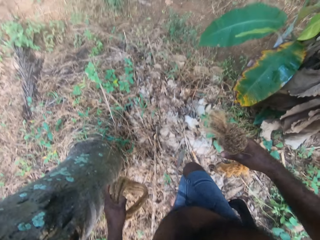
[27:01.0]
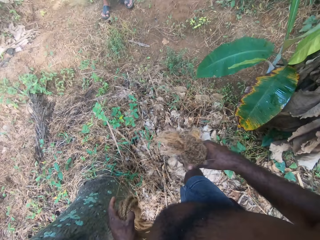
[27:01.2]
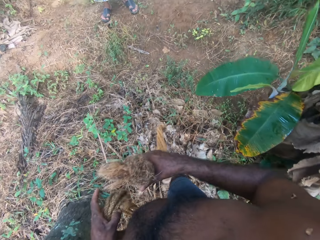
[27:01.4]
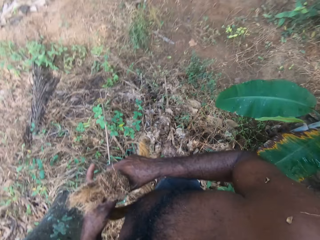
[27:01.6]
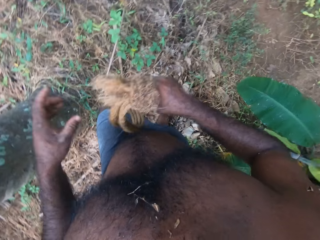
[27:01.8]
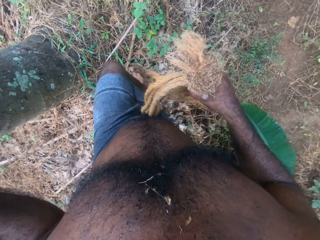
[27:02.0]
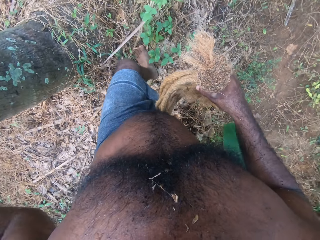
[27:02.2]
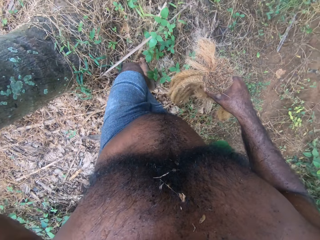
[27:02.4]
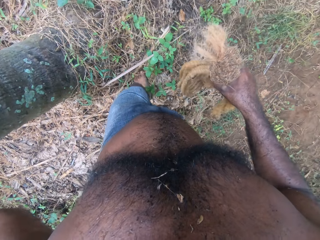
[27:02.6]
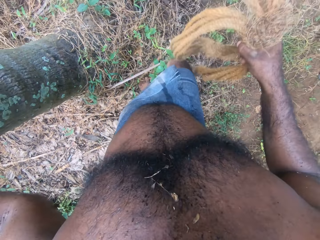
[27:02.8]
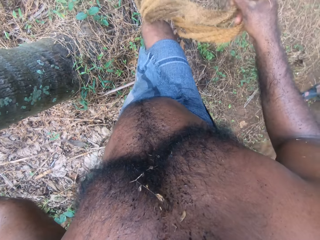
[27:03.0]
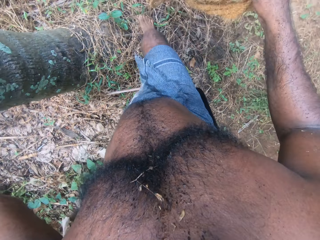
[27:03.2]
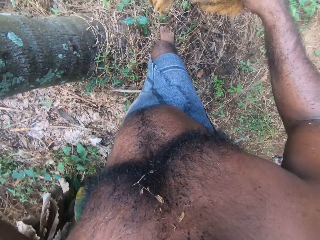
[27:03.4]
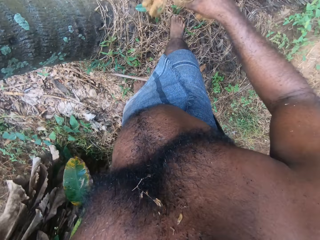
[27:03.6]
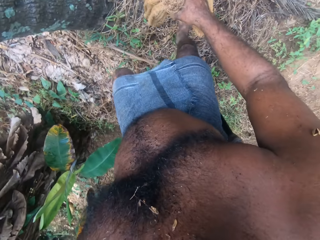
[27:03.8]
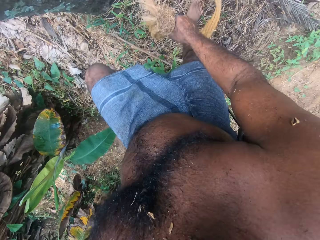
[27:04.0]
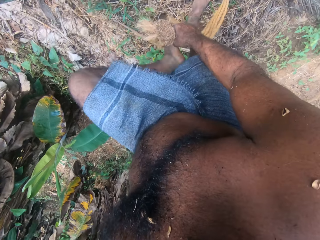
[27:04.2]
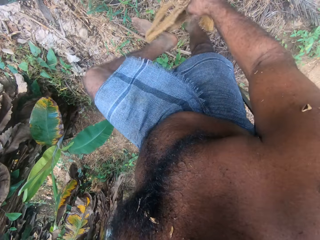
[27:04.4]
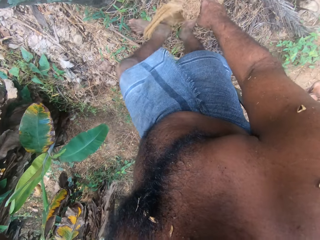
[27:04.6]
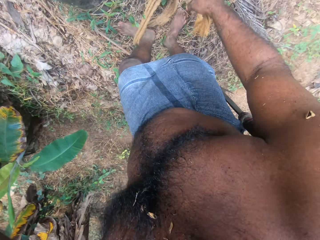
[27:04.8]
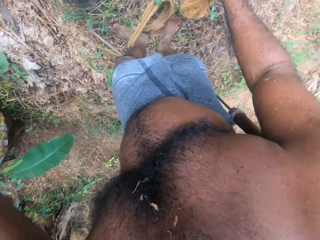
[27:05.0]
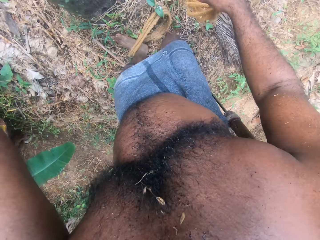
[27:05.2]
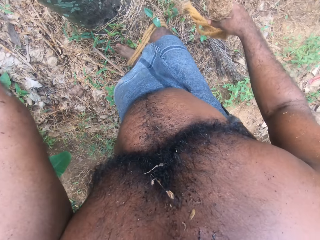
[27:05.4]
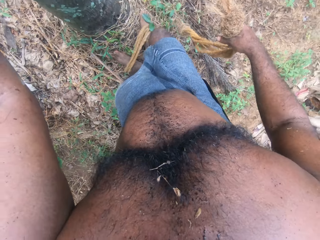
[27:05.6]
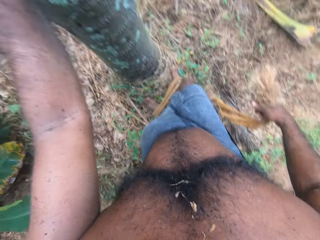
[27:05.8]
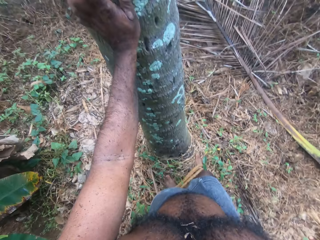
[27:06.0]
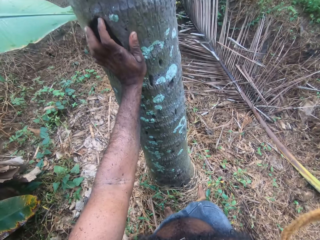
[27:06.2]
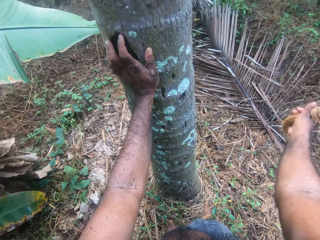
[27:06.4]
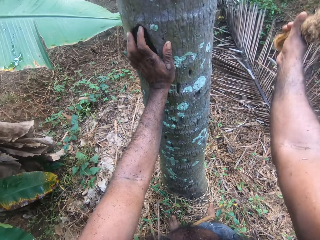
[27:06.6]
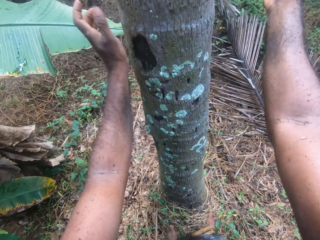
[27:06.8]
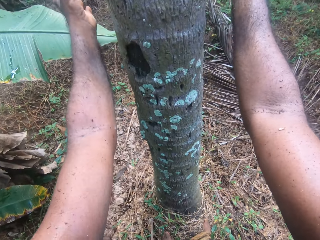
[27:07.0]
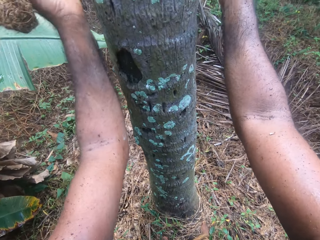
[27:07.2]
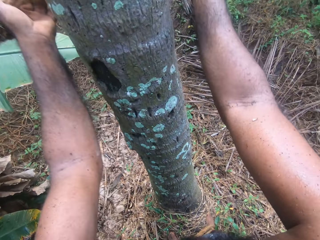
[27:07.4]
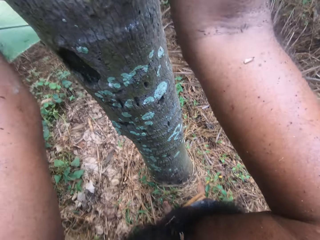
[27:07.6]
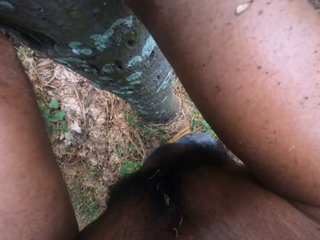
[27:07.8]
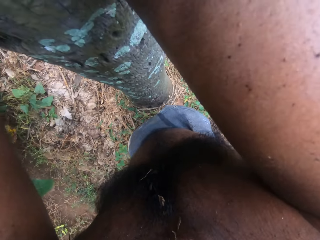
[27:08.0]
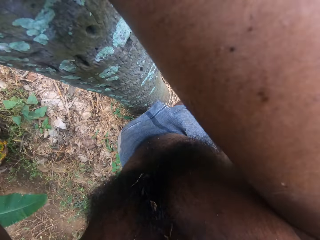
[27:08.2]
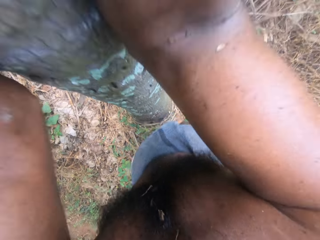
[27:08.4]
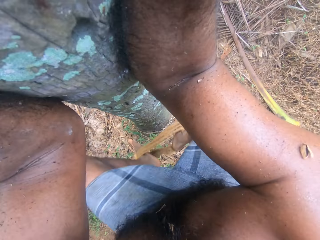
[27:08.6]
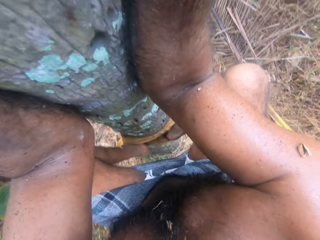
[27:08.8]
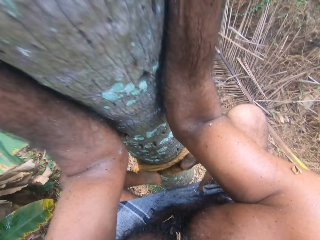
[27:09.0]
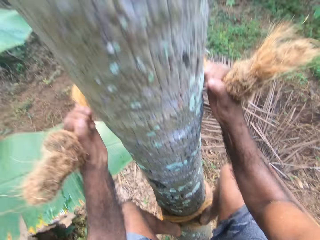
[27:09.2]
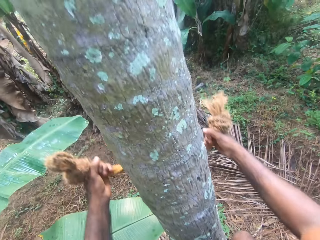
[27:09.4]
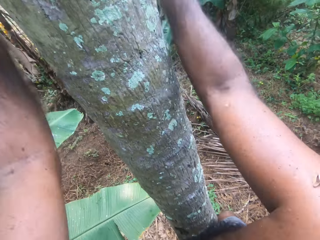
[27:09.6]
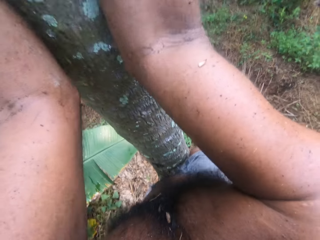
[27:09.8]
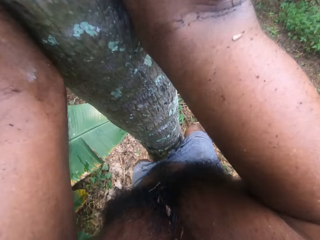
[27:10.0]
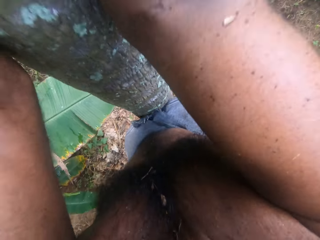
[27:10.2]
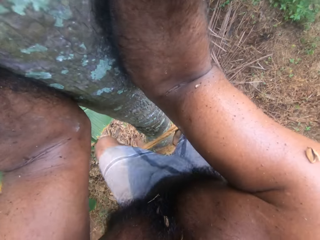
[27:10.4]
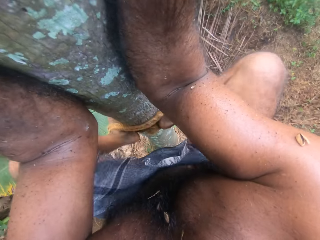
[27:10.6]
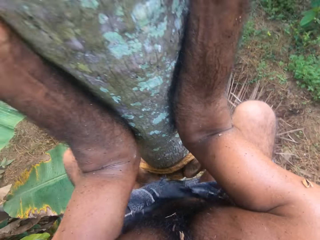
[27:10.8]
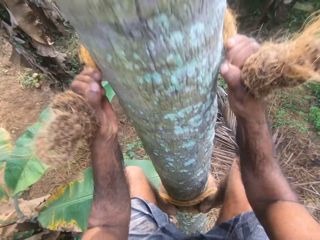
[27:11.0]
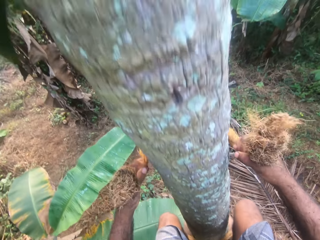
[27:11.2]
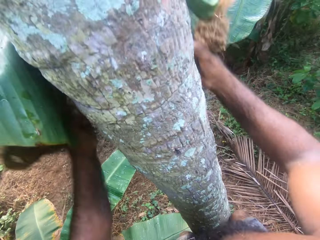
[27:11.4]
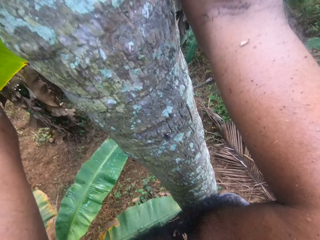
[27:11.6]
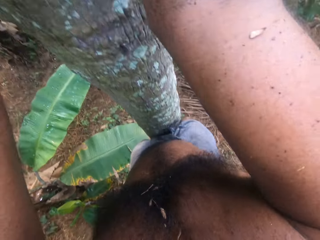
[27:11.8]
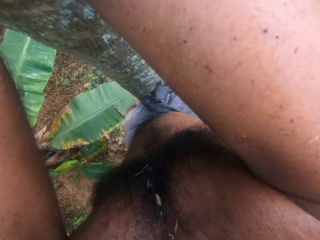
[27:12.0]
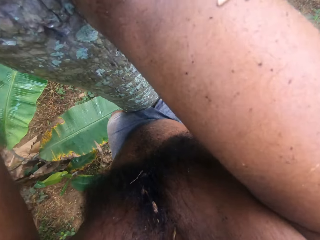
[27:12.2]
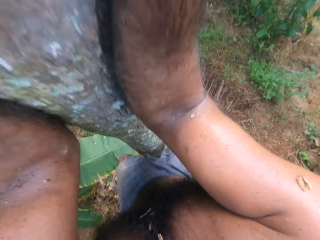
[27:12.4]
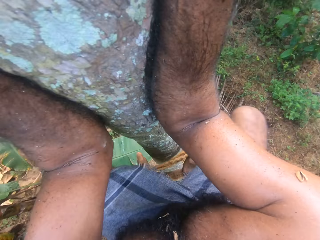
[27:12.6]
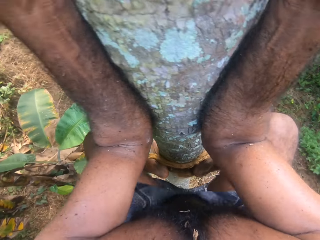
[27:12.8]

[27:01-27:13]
The camera wearer puts a rope on the legs. They roll the rope on the tree. They climb the coconut tree.

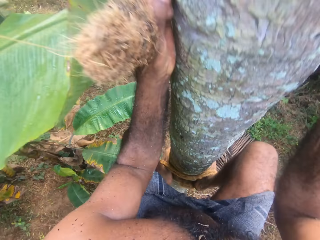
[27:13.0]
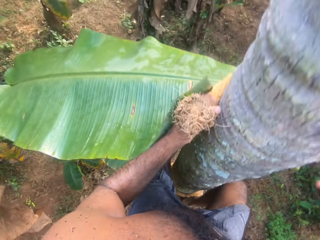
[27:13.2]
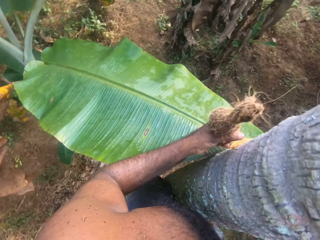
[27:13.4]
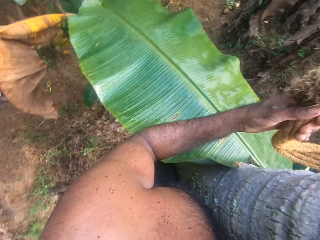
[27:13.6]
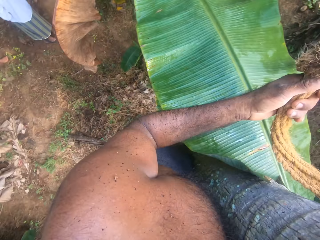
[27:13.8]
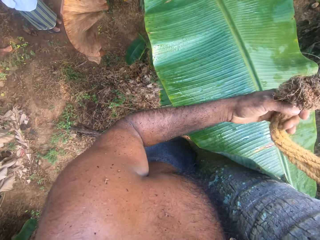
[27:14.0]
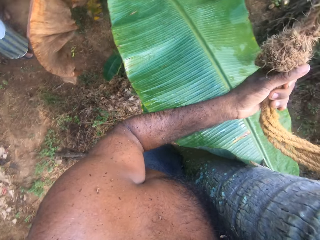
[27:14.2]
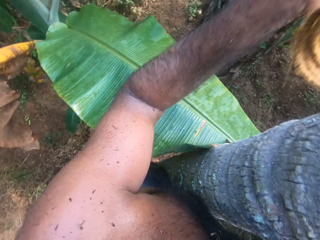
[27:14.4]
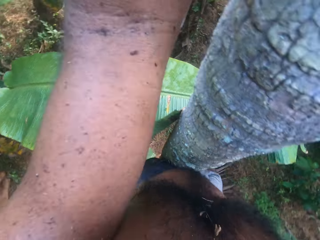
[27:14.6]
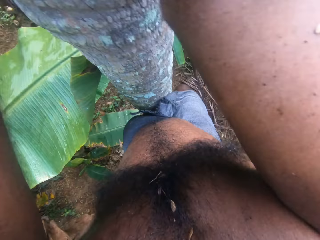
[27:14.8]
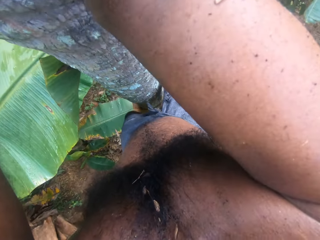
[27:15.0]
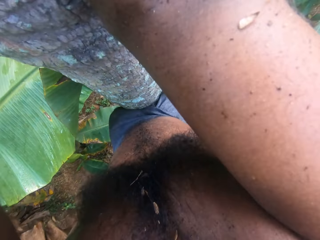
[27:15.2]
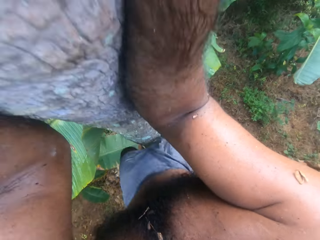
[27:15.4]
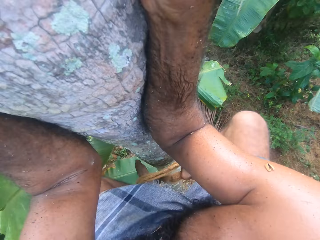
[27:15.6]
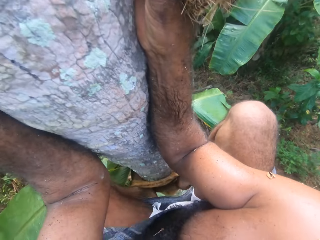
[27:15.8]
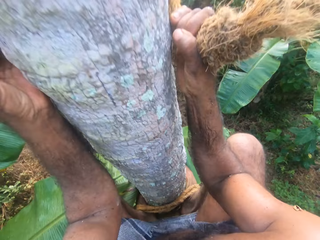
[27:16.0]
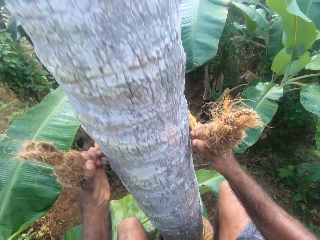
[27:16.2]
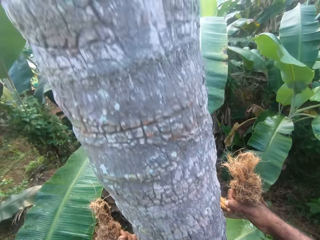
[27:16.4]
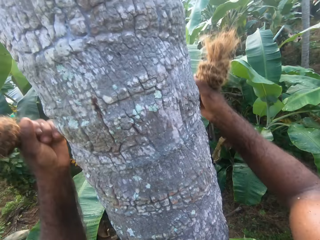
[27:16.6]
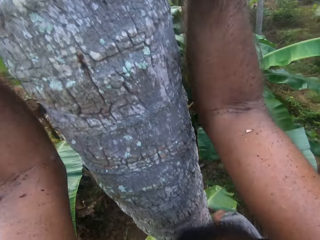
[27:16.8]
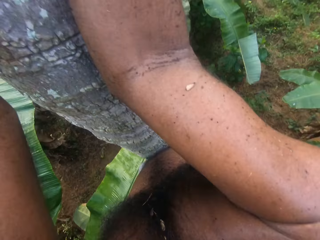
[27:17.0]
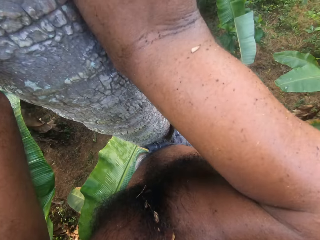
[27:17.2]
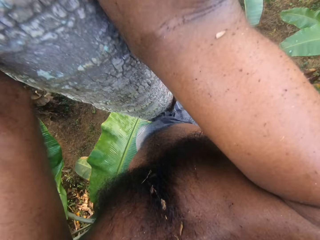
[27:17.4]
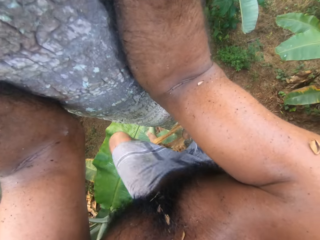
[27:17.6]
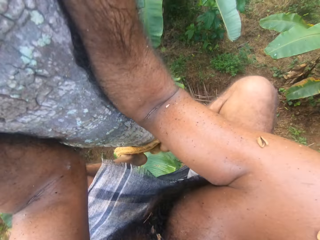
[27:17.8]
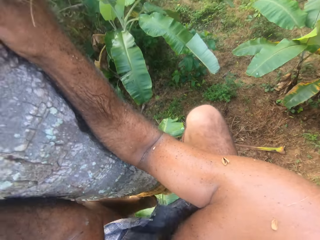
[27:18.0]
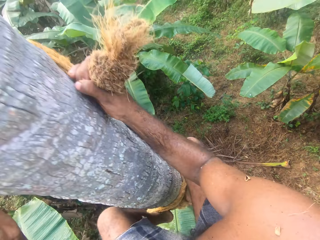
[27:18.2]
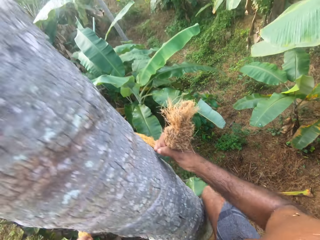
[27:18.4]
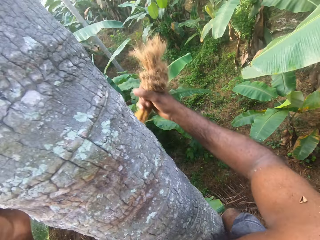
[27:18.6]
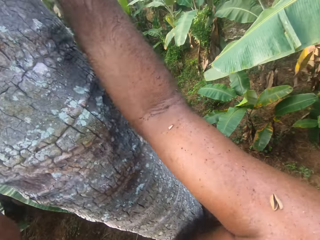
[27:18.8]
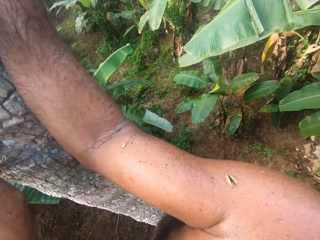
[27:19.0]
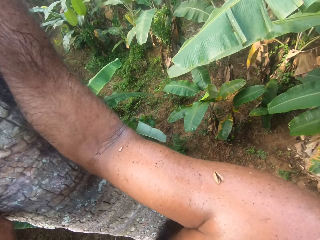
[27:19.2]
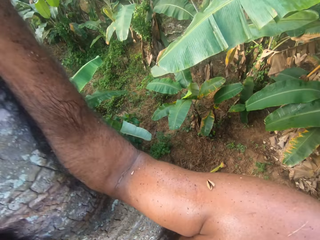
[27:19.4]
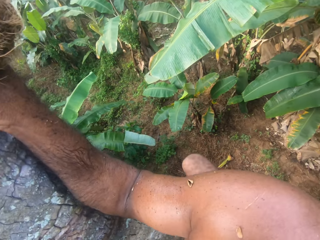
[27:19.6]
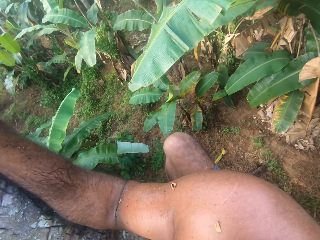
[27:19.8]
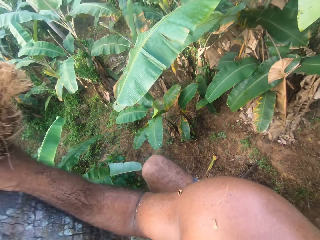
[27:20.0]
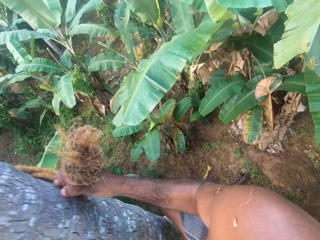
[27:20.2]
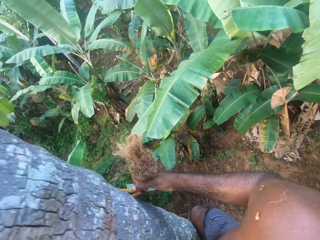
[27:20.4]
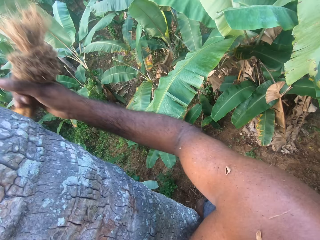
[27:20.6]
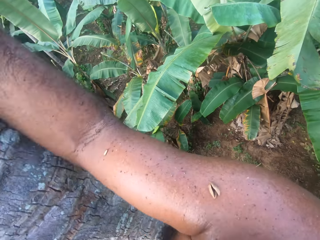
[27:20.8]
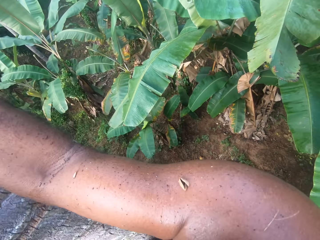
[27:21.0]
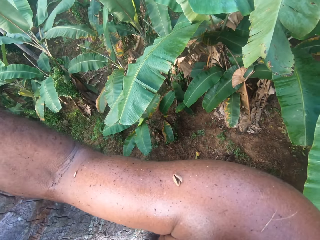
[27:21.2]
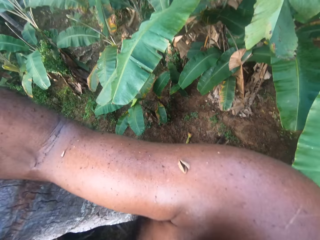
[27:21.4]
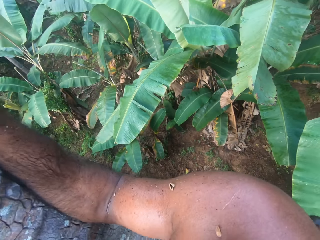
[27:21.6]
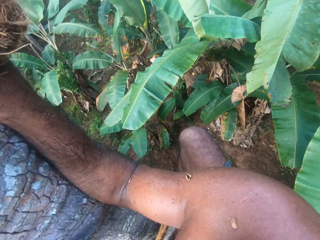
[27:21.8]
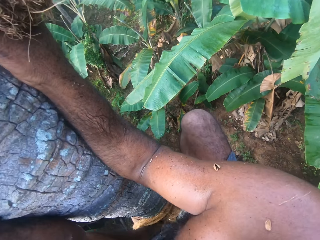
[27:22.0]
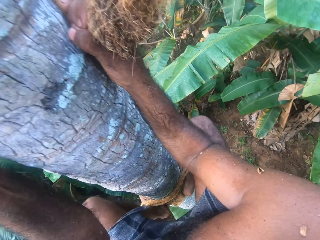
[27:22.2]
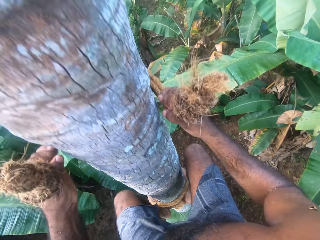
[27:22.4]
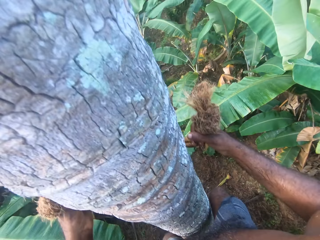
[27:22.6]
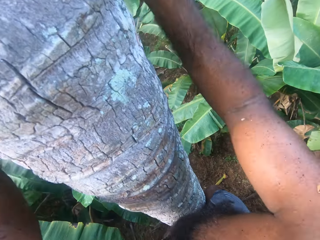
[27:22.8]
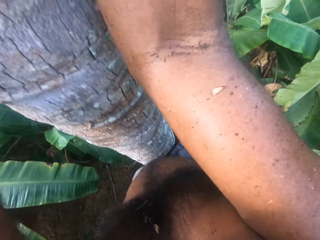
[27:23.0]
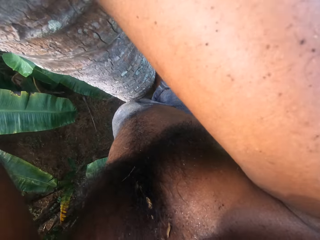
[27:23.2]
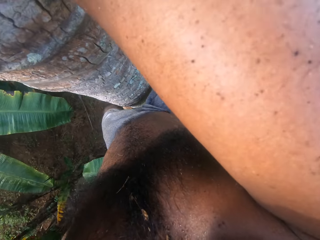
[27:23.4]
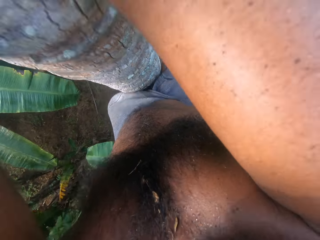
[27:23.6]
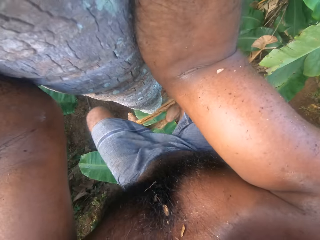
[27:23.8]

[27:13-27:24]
The camera wearer climbs the tree. They look around.
